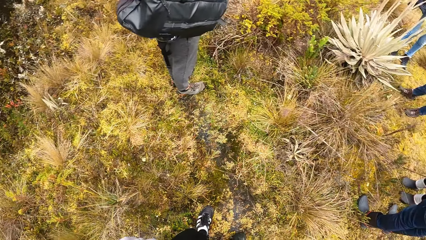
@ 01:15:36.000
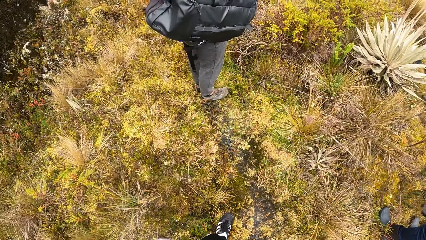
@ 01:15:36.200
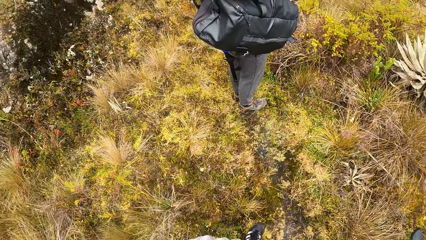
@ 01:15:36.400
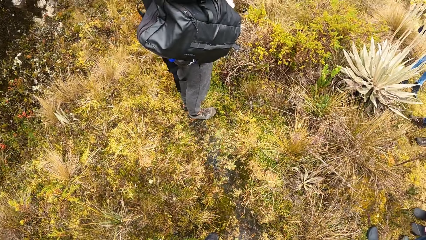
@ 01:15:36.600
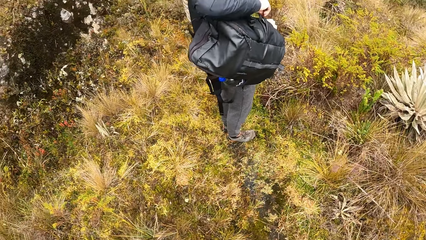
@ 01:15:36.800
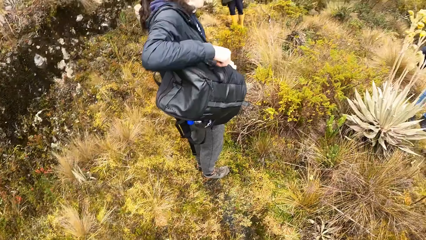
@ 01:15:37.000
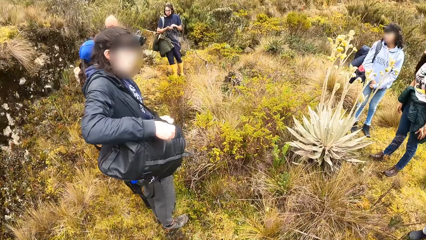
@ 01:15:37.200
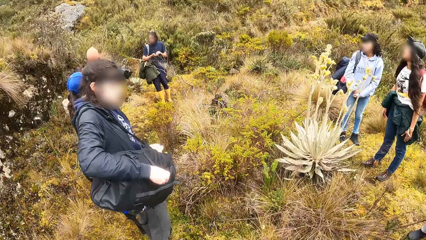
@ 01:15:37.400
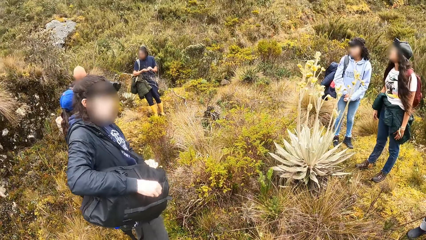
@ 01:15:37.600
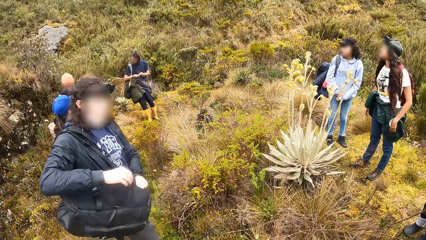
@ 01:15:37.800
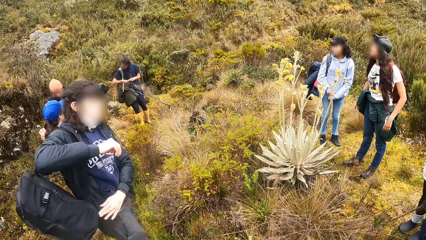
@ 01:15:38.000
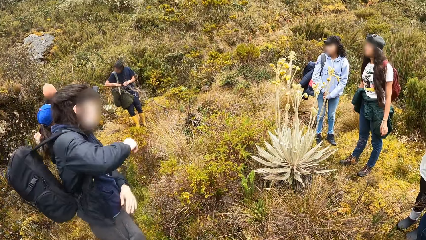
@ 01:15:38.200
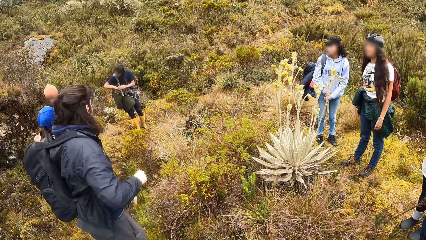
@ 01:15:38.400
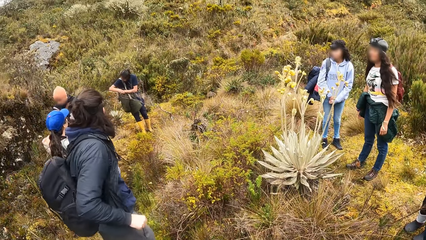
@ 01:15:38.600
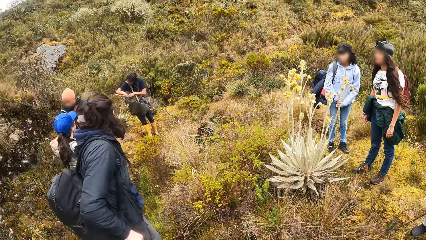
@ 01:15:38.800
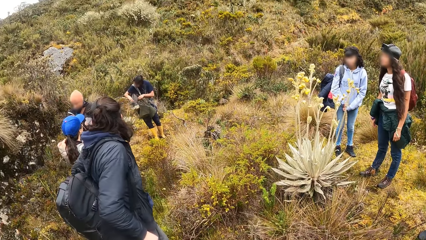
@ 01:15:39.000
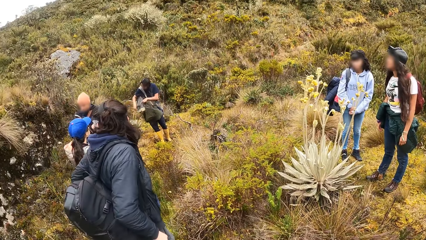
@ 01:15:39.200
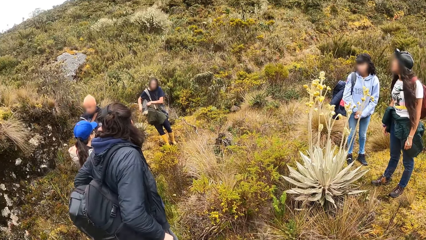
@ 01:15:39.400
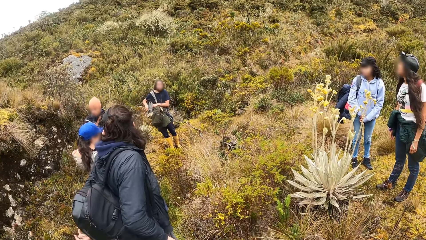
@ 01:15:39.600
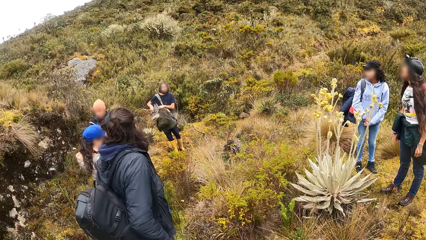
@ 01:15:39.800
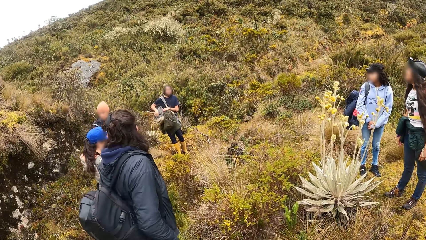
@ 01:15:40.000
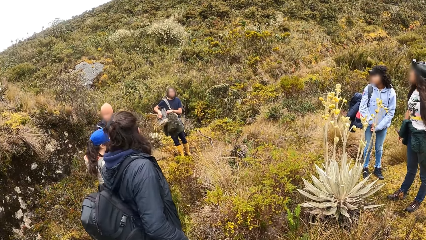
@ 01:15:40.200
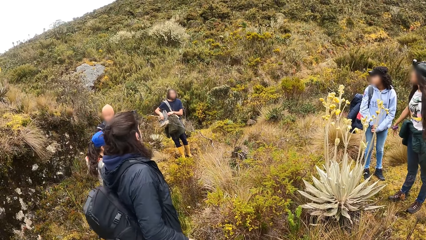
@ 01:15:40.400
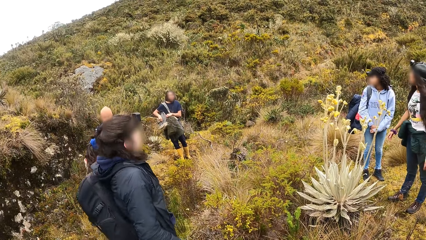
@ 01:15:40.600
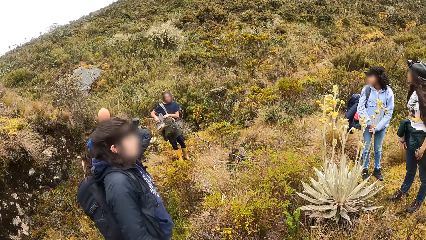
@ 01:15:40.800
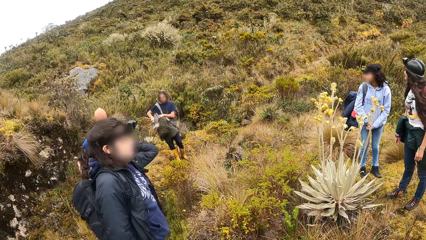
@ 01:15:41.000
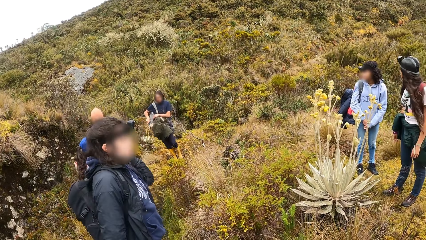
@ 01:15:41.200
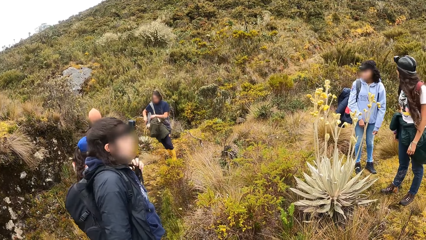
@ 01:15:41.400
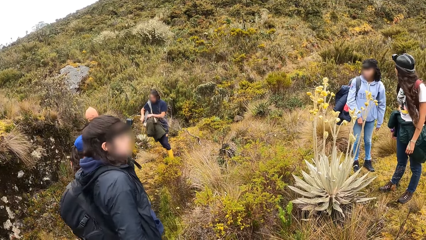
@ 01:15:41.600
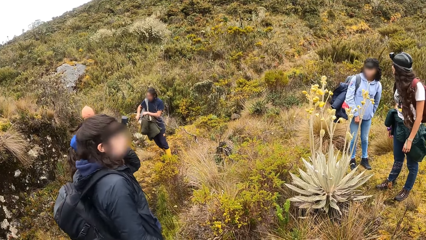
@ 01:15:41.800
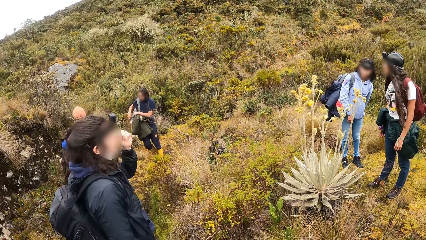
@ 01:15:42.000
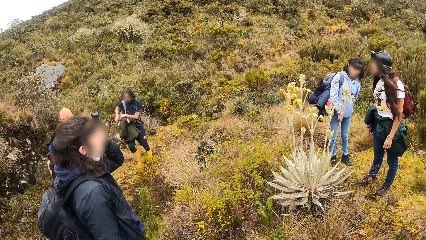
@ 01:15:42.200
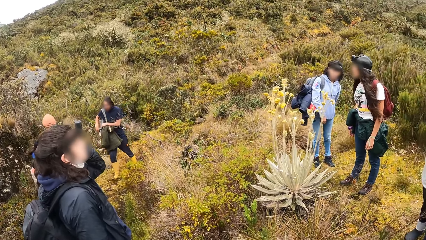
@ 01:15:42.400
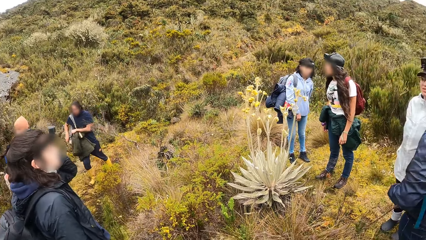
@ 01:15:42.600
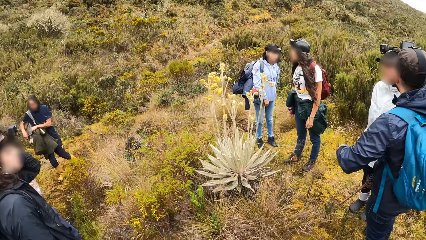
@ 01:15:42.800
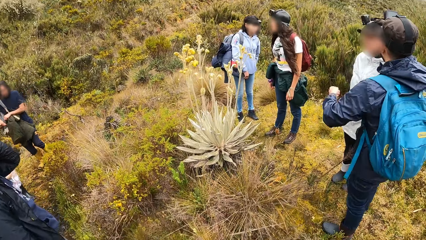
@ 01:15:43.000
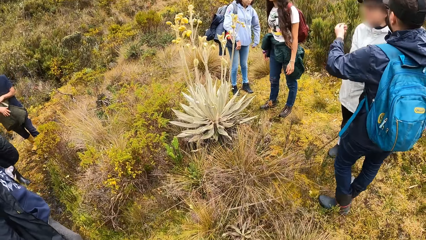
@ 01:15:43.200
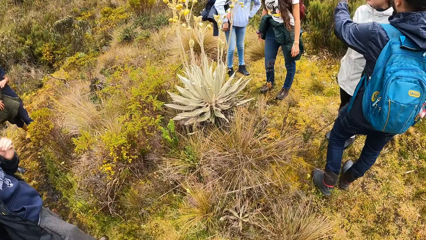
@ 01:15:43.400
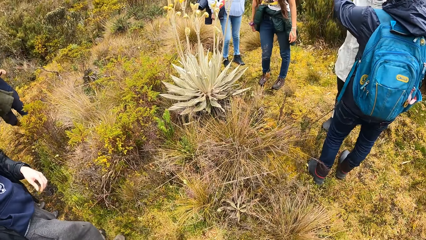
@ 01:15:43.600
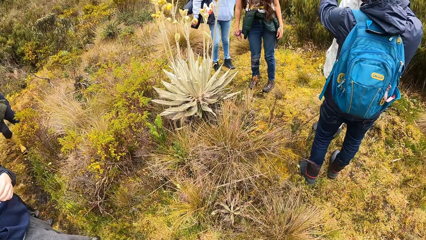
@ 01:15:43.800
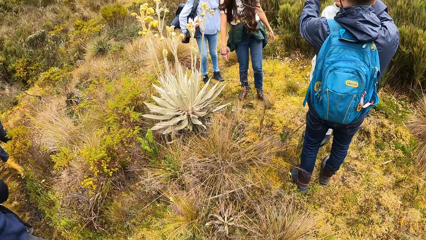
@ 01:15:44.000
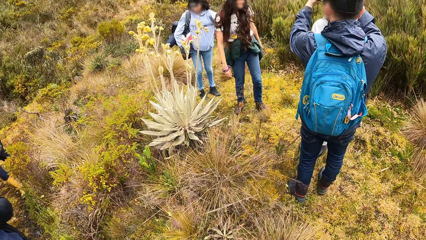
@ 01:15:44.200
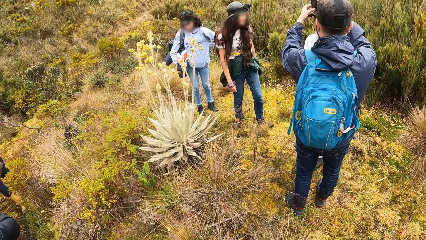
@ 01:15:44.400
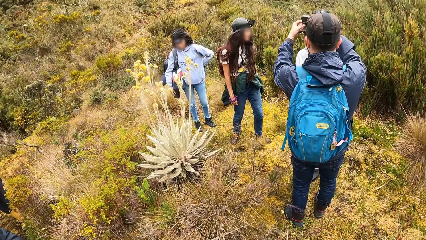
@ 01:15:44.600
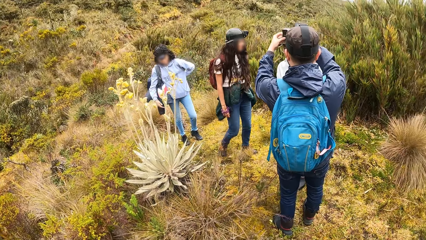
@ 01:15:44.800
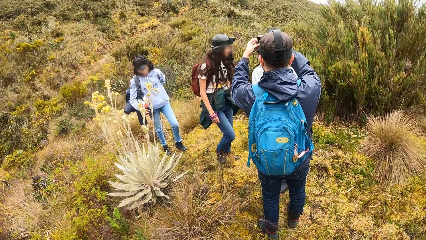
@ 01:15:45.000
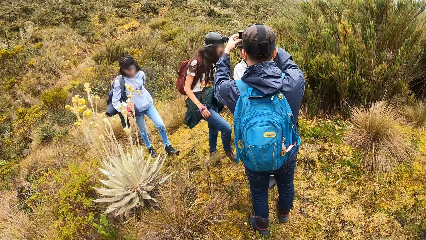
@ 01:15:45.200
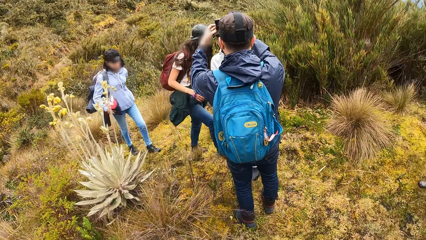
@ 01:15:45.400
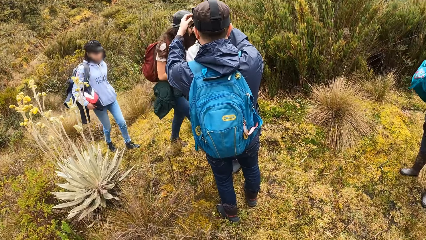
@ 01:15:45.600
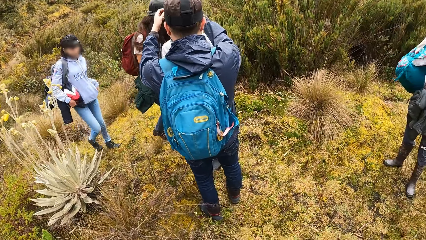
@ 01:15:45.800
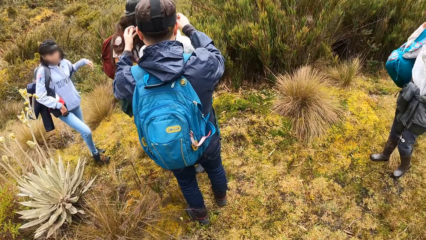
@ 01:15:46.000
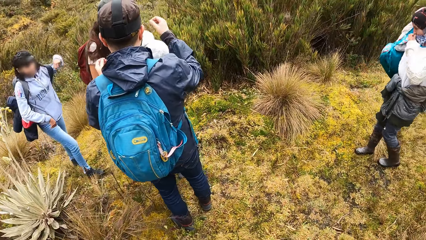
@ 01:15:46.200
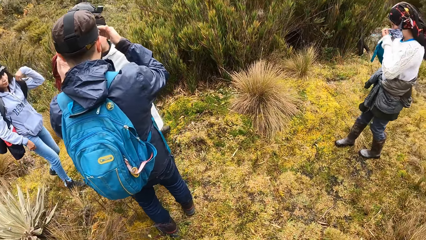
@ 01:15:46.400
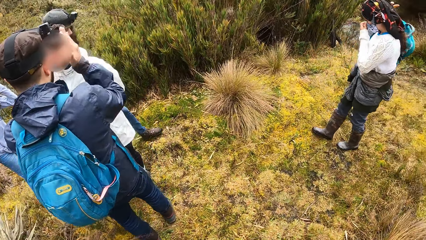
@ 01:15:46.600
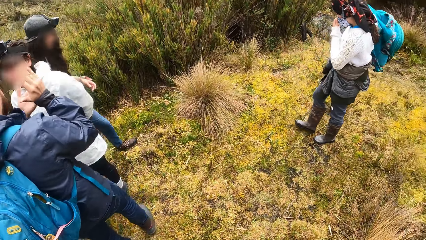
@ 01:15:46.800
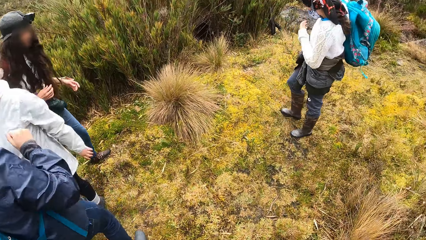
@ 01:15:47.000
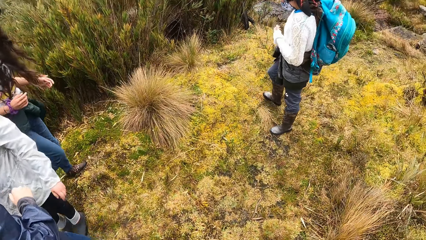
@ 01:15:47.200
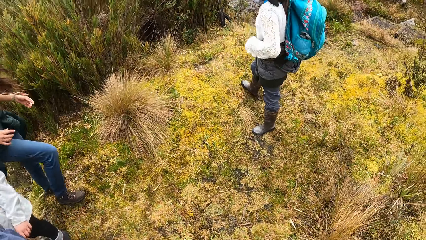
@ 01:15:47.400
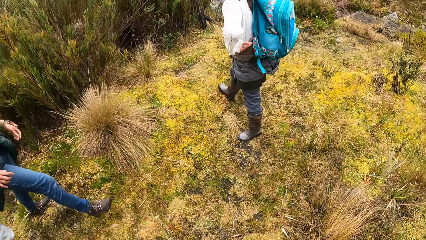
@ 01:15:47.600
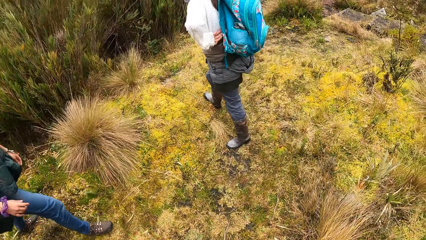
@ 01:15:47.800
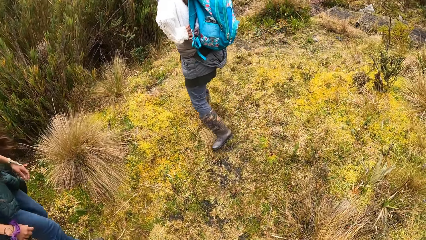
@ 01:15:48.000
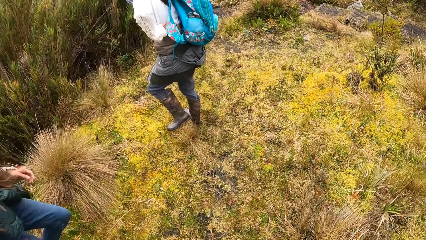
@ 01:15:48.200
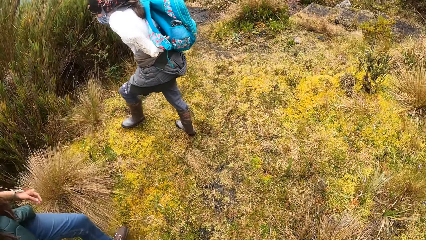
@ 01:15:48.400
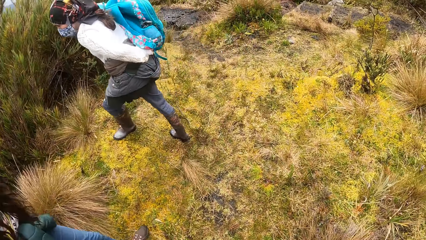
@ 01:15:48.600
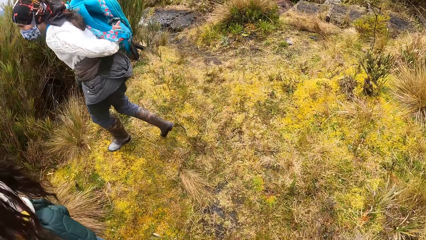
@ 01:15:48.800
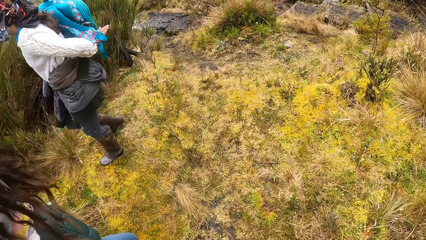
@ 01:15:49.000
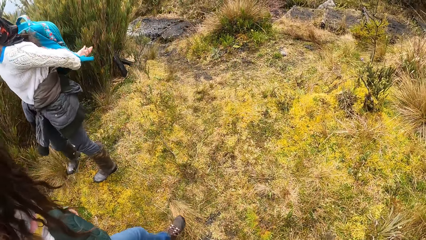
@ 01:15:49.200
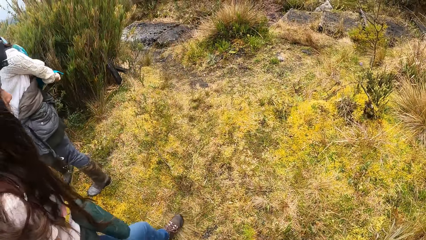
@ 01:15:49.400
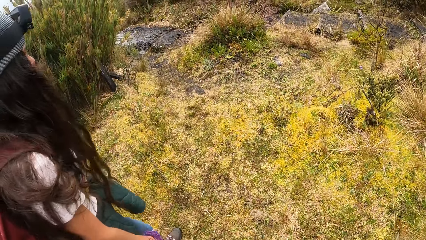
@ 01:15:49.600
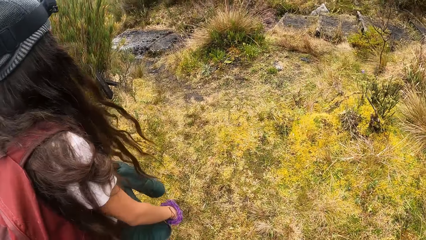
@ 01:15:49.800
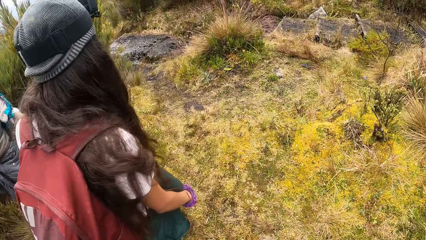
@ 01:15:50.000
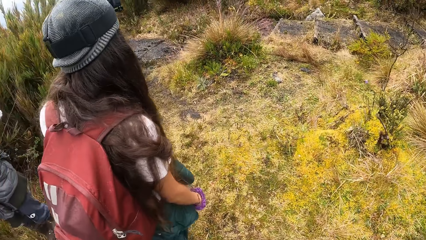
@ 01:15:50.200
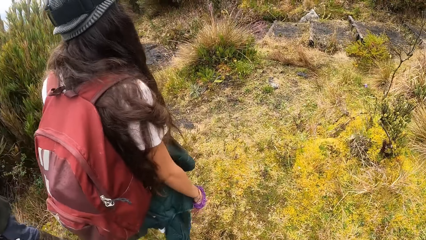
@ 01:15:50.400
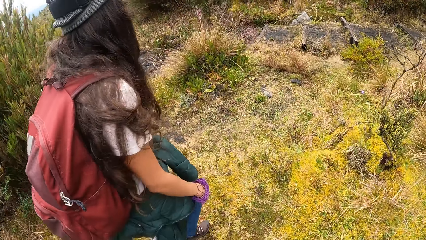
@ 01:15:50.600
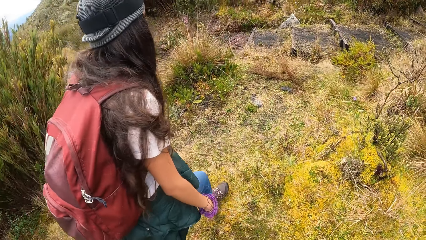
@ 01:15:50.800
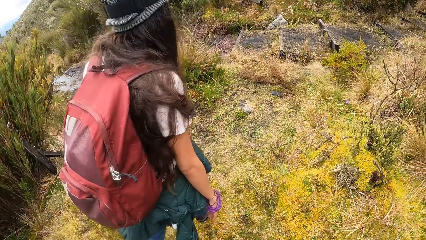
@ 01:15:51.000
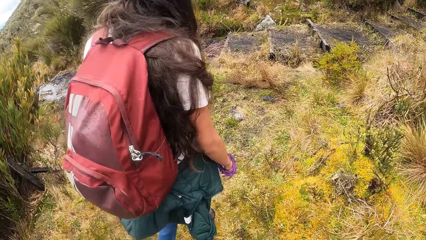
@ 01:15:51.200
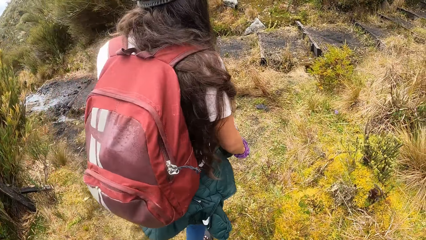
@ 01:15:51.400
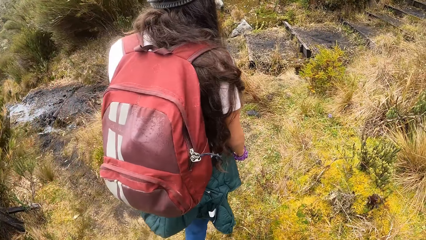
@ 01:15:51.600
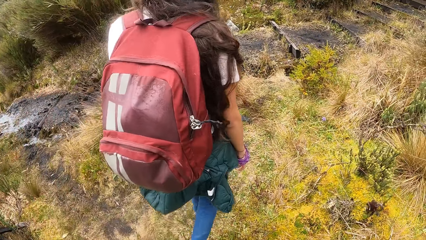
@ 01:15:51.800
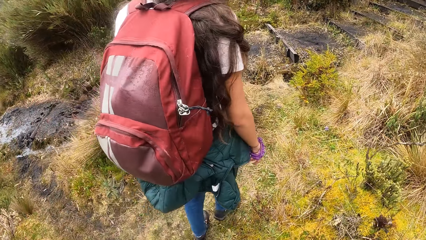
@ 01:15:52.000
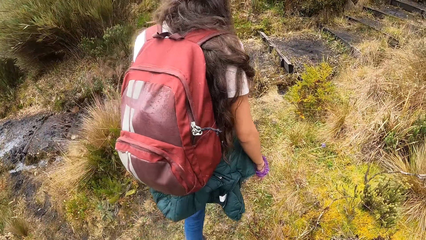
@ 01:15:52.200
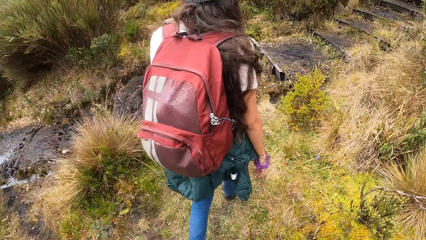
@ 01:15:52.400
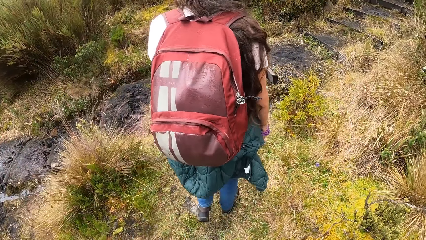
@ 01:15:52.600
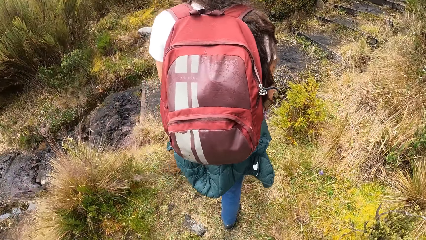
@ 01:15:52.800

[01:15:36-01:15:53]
The camera wearer looks around. A woman adjusts the backpack on her shoulder with her left hand and adjusts her camera with her left hand. The camera wearer turns around. A man adjusts another woman's camera with both hands. The first woman adjusts the backpack on her shoulder with her left hand. Another man adjusts the backpack on his shoulder. The camera wearer walks around.
